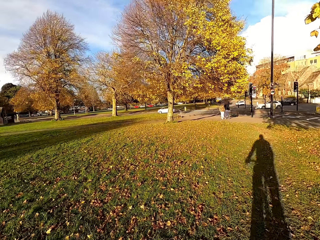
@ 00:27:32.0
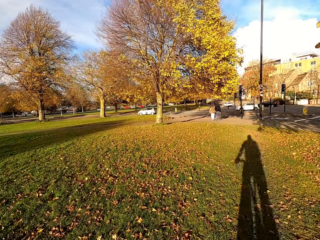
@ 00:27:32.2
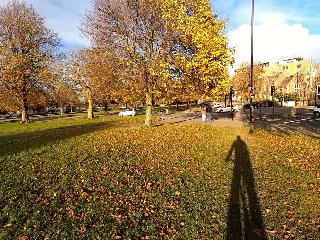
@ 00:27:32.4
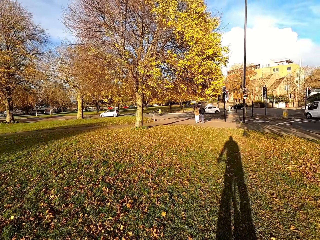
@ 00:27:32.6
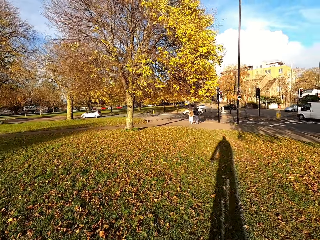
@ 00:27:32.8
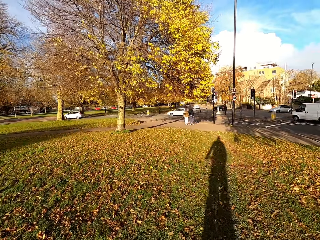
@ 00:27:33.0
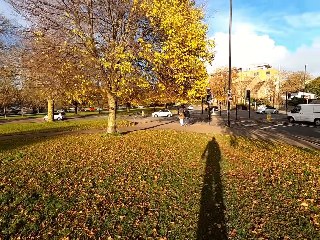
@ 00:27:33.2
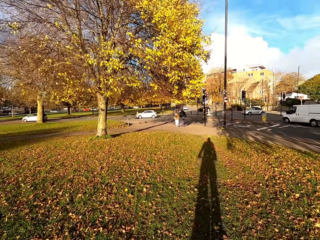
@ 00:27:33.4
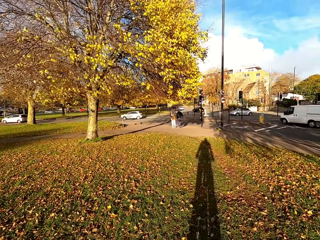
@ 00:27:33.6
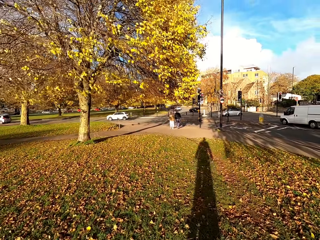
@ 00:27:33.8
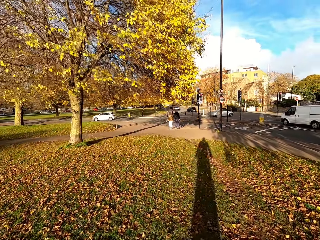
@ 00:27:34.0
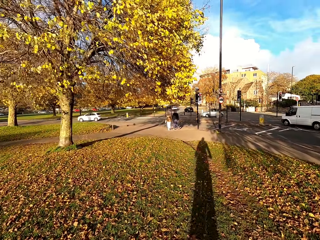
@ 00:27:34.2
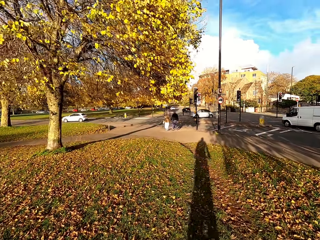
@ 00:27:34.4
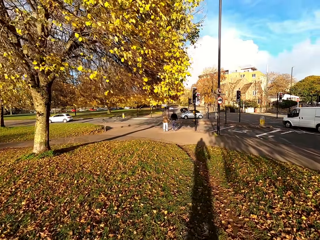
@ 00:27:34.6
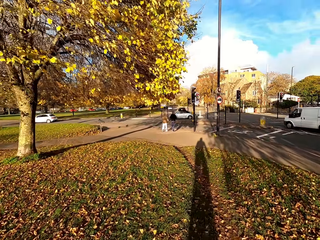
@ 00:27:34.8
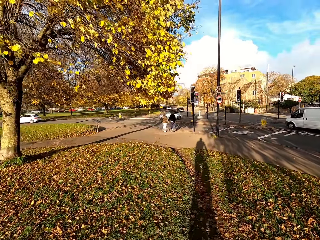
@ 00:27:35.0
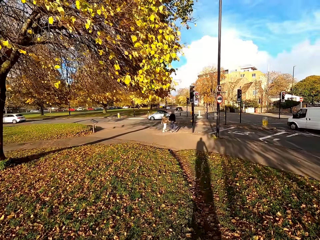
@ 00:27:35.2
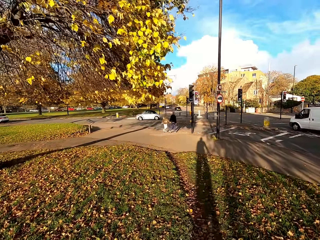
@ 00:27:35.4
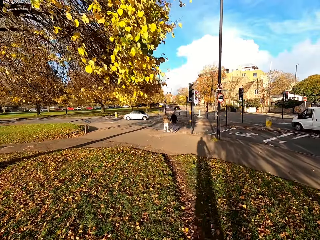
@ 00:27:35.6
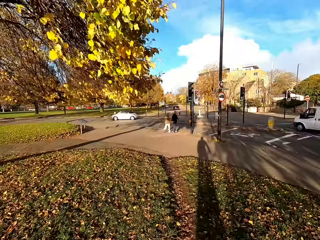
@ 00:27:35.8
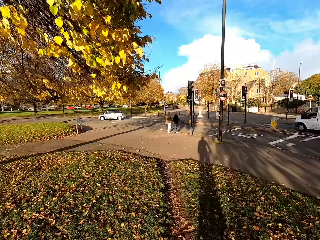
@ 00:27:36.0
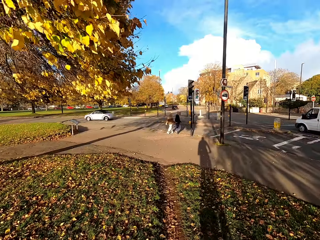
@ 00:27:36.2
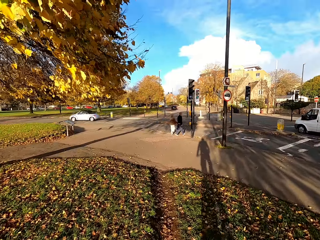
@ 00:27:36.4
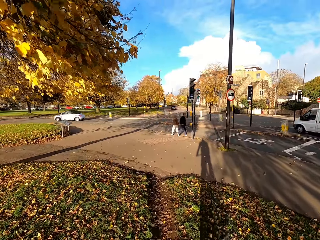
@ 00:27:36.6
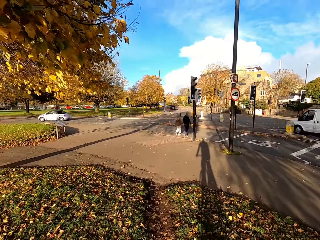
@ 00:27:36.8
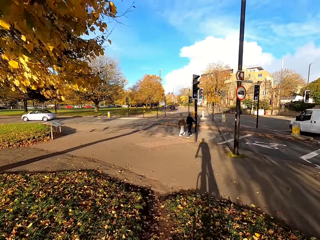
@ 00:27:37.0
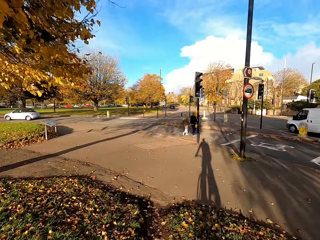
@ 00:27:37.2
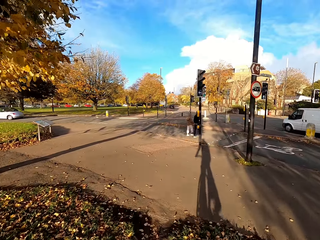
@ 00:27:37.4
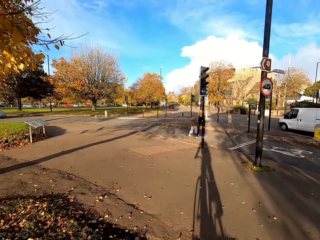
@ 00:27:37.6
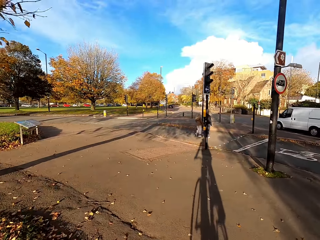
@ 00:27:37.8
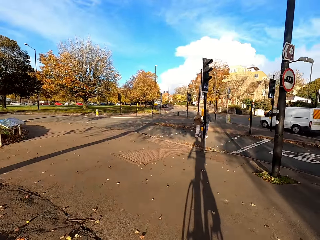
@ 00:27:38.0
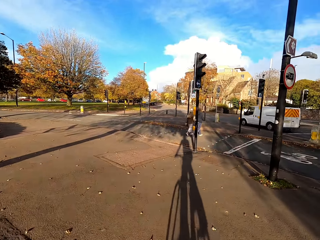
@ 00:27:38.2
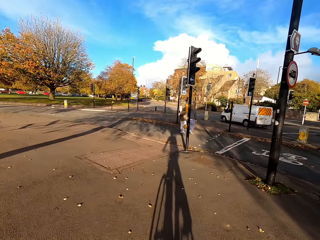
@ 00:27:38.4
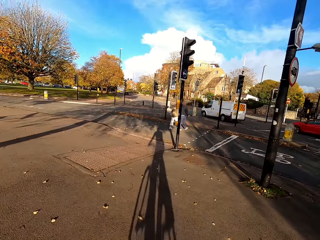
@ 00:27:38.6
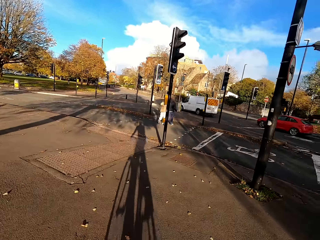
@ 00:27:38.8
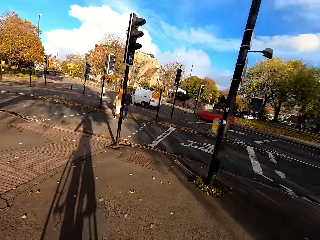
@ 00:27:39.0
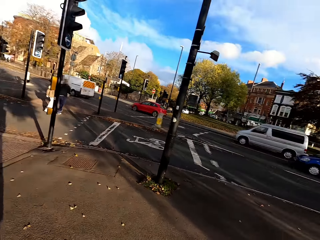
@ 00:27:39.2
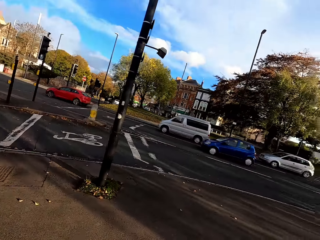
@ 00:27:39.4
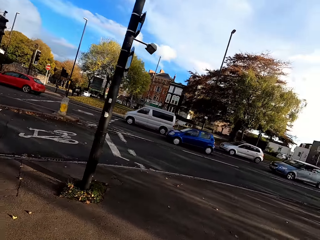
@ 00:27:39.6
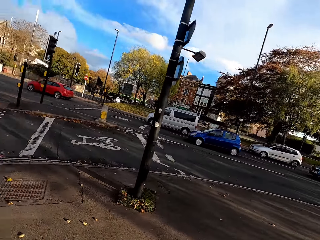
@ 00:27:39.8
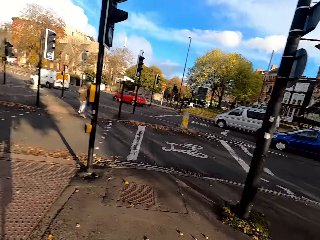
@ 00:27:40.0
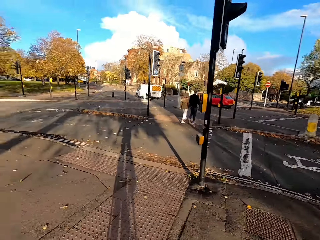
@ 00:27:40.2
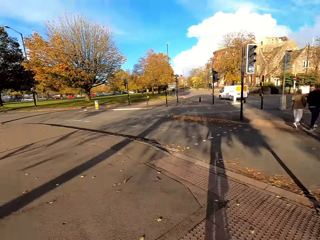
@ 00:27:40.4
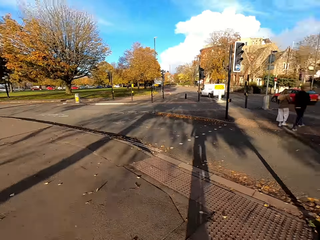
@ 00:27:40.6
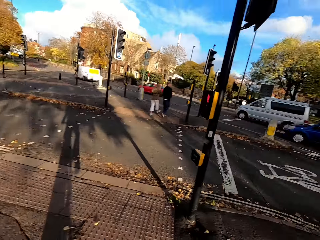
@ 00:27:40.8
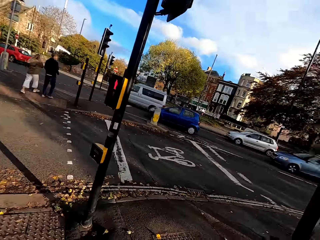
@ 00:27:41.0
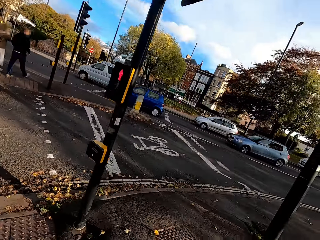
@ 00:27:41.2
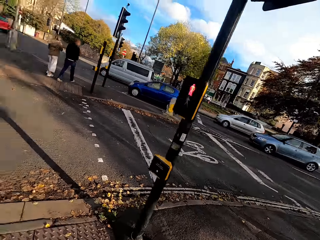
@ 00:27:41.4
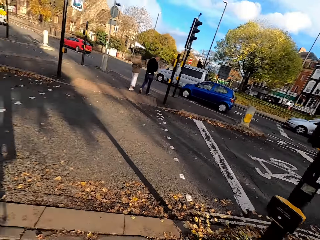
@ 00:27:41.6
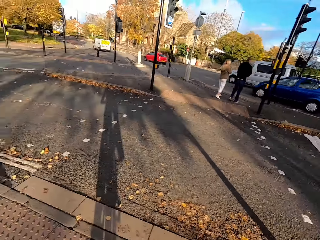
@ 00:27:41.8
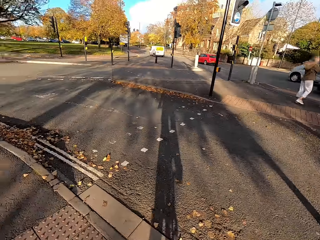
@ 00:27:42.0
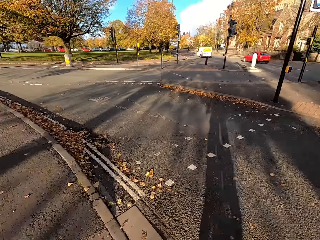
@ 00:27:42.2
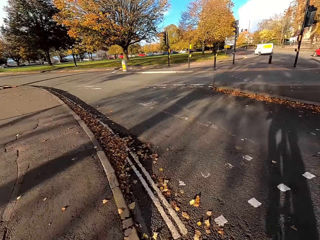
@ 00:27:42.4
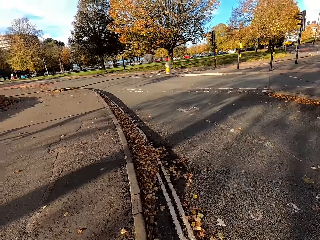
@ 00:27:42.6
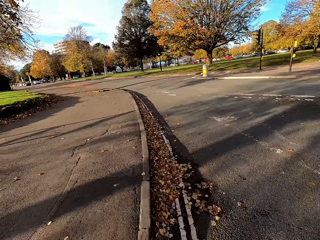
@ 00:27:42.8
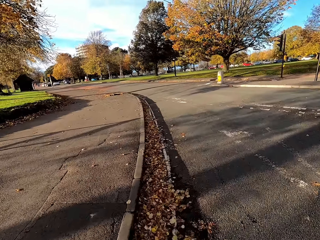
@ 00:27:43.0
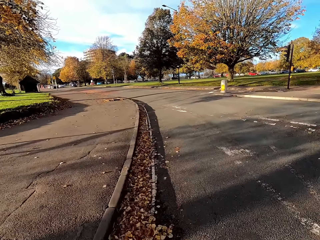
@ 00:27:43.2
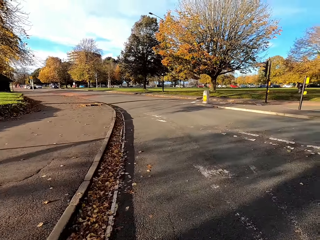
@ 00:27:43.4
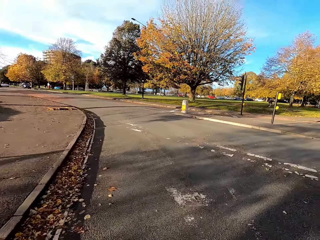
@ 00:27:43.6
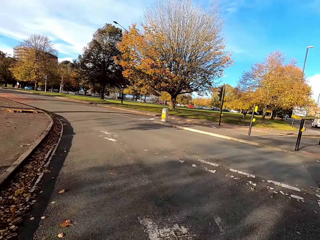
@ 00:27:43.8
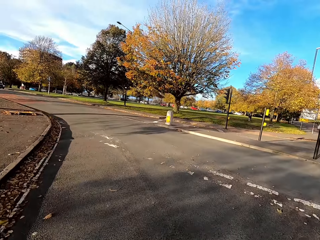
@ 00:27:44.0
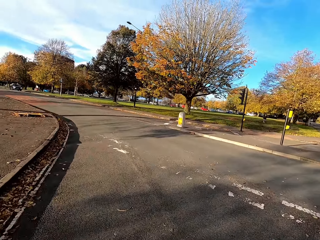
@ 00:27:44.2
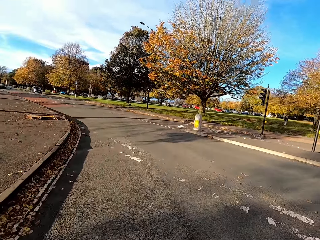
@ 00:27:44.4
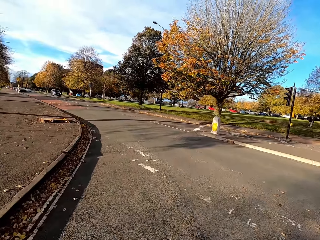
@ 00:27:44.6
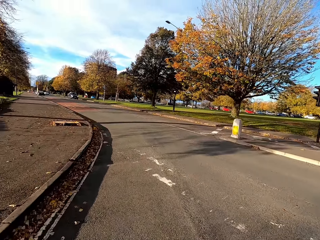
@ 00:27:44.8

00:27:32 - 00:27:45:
The camera wearer rides the bicycle towards a road. They ride the bicycle on the road. They look around.

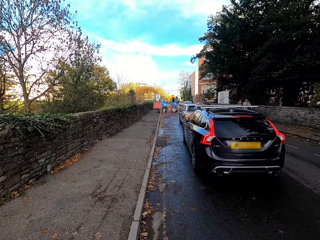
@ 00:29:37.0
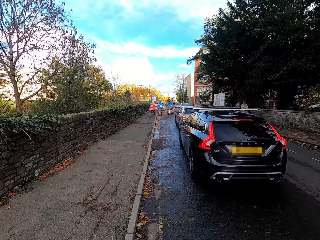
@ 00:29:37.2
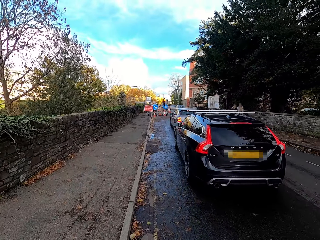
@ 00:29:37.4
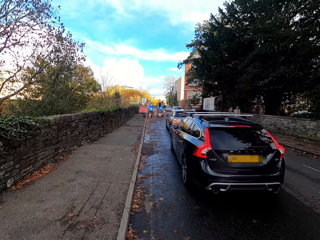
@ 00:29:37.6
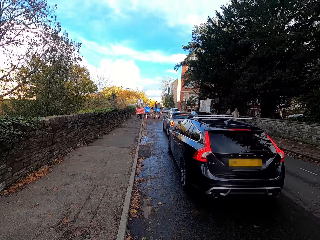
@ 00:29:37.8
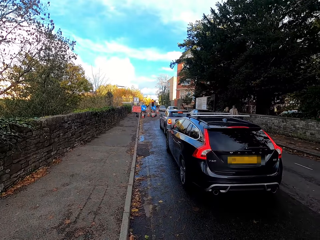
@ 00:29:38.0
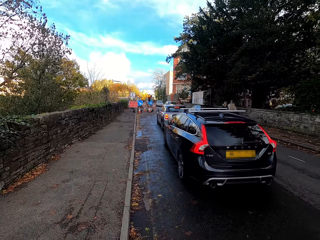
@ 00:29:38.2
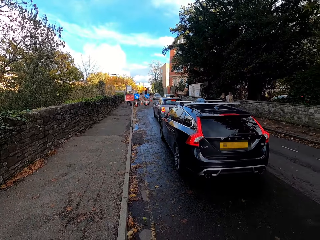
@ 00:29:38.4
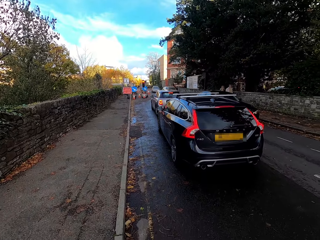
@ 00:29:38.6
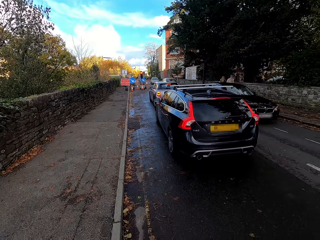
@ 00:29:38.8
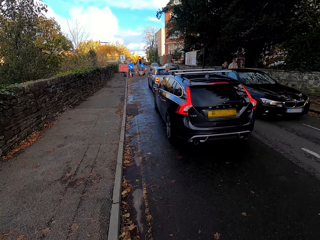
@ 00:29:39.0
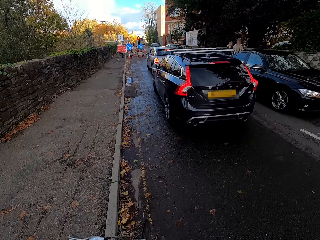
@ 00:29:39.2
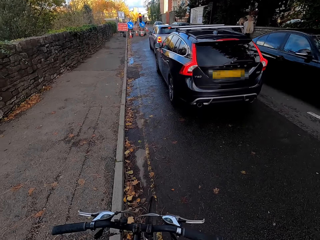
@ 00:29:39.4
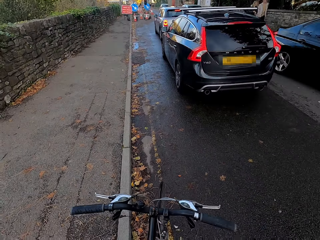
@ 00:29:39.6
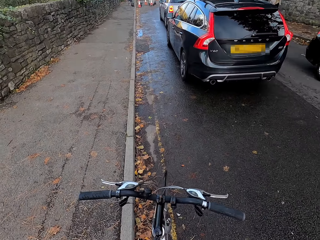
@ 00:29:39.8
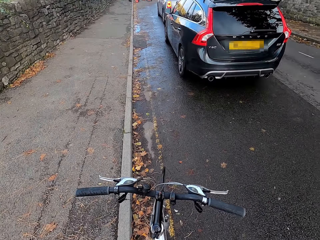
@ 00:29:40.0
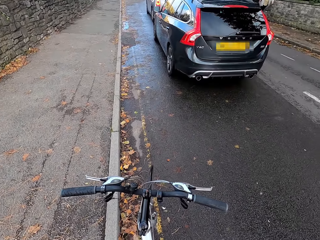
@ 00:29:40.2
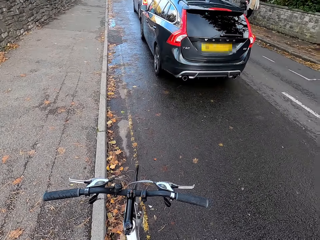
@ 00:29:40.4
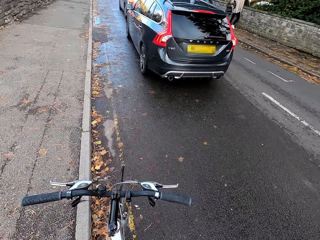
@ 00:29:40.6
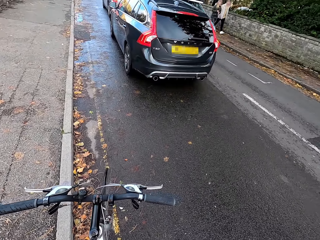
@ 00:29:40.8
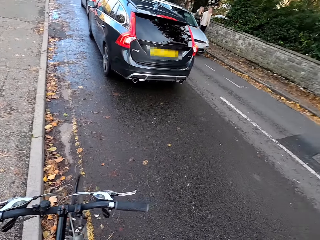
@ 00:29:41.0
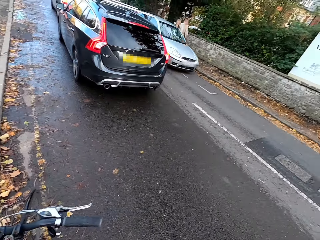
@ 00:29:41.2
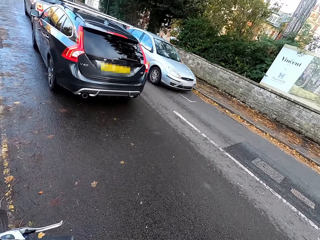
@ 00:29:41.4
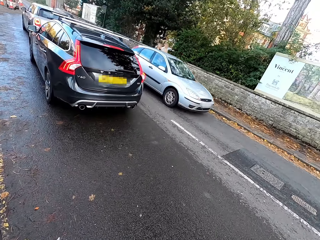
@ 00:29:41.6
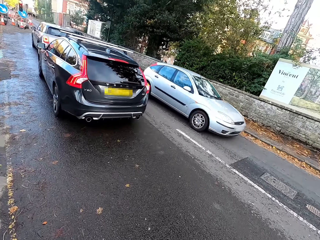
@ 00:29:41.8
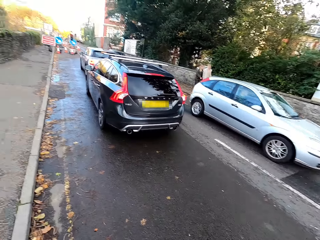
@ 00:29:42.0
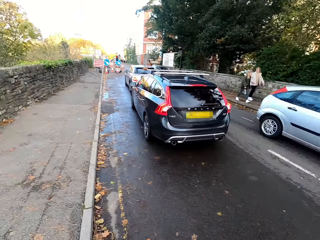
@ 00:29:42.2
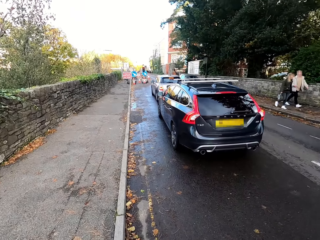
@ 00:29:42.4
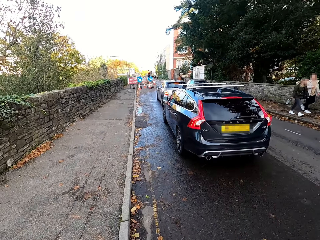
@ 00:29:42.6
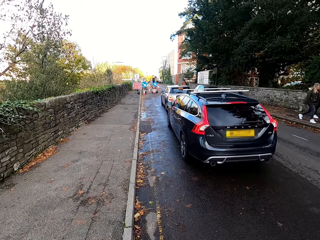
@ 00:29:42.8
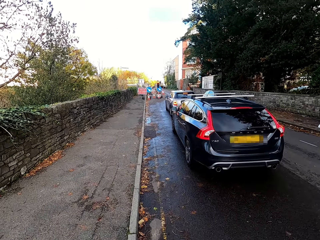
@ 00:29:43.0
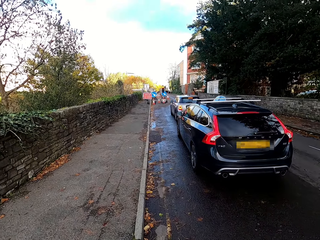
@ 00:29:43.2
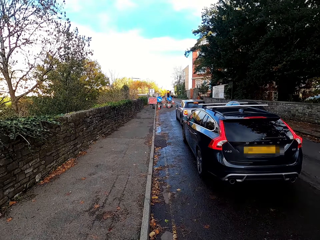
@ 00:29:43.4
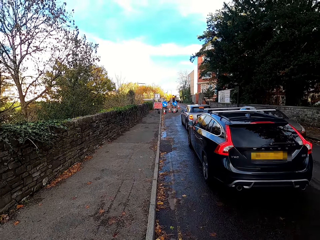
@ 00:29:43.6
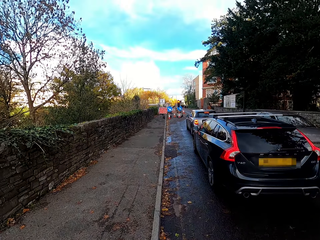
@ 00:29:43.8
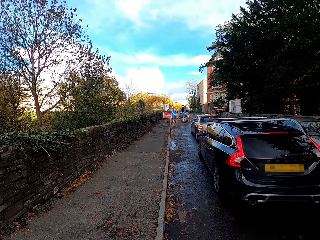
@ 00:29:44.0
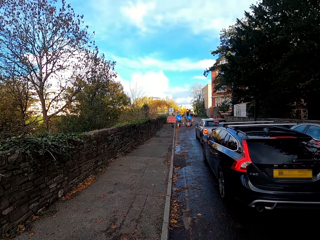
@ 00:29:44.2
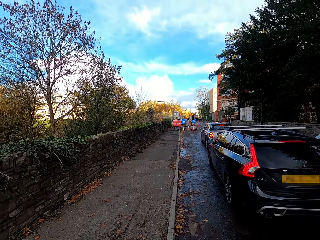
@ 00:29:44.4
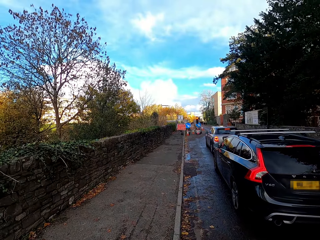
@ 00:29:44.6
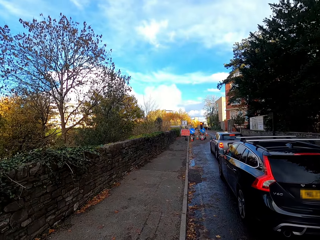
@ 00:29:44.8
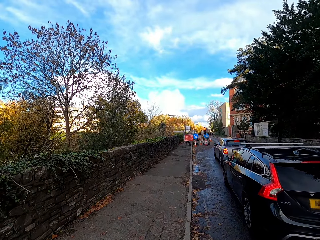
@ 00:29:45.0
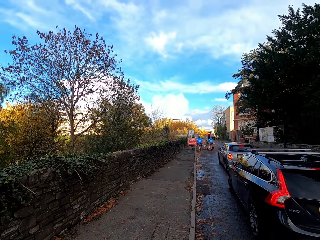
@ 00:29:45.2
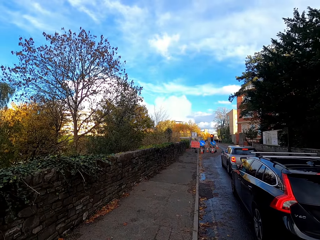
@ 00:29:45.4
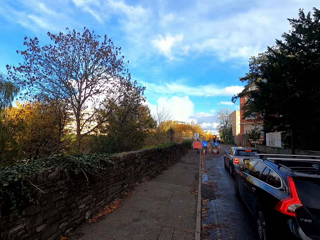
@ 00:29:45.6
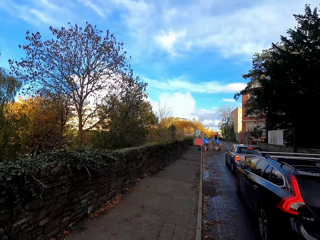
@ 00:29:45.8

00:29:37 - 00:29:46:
The camera wearer stops the bike. They look around.
